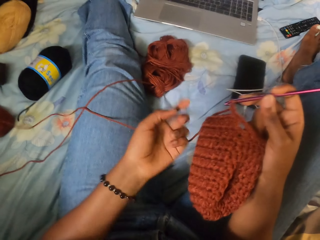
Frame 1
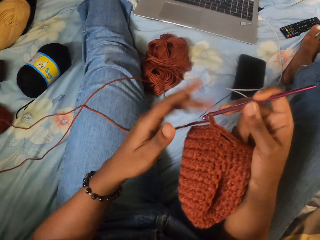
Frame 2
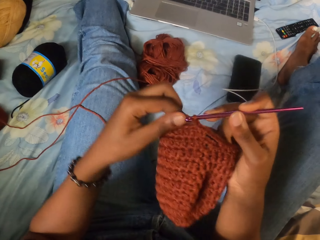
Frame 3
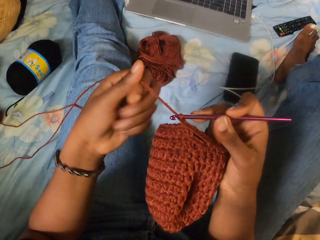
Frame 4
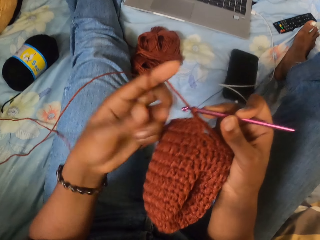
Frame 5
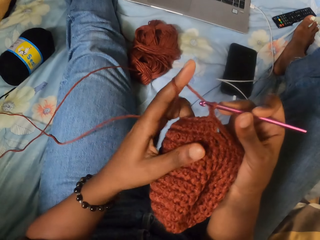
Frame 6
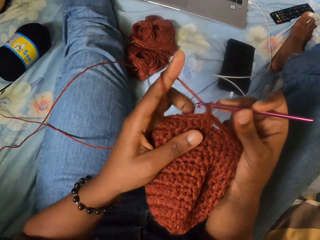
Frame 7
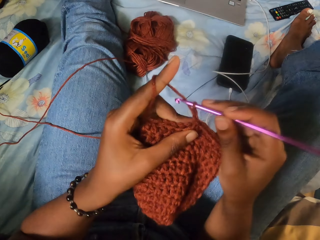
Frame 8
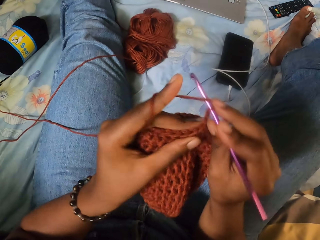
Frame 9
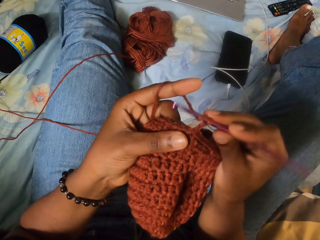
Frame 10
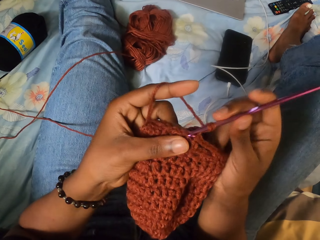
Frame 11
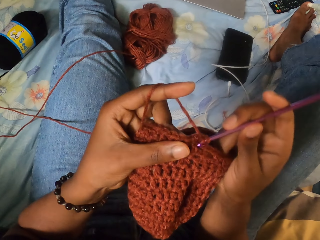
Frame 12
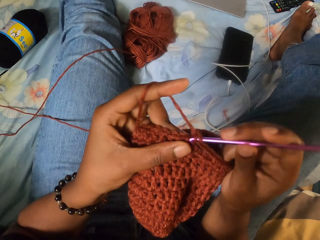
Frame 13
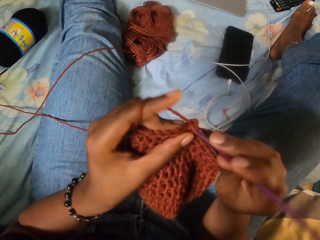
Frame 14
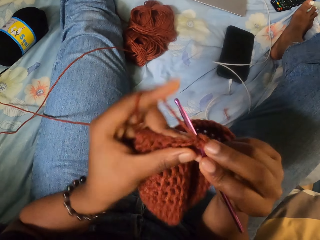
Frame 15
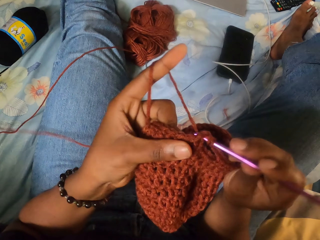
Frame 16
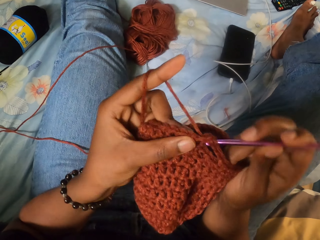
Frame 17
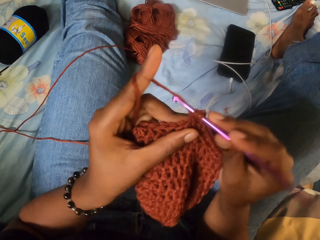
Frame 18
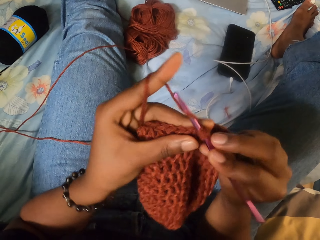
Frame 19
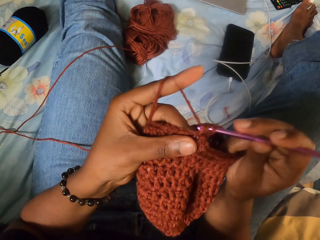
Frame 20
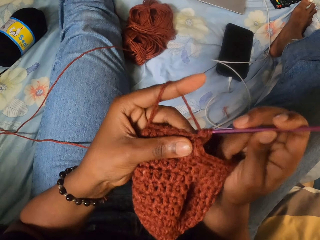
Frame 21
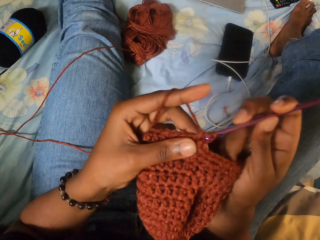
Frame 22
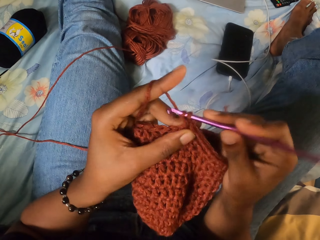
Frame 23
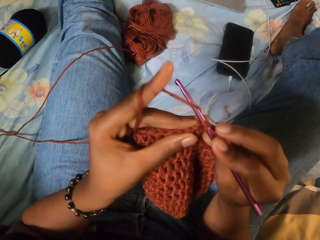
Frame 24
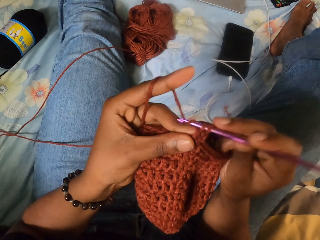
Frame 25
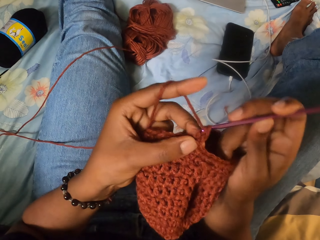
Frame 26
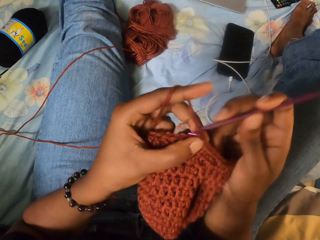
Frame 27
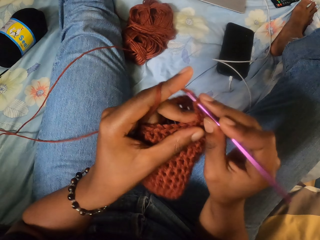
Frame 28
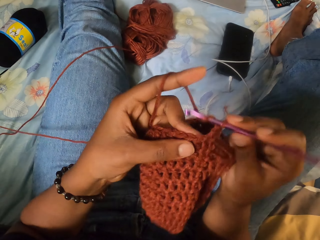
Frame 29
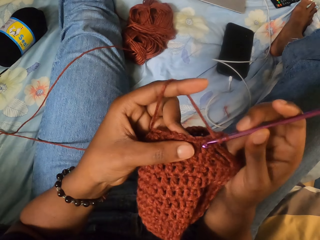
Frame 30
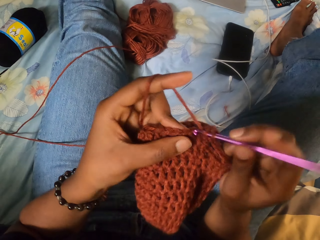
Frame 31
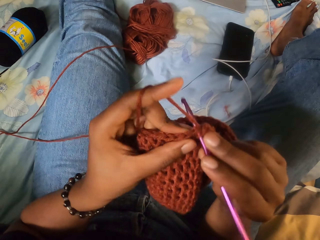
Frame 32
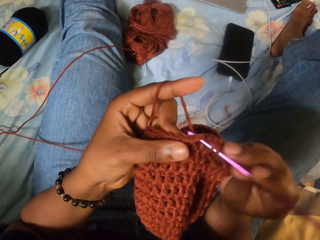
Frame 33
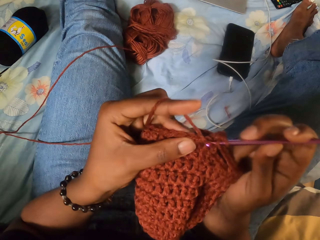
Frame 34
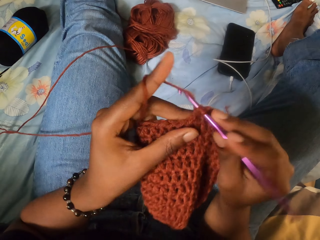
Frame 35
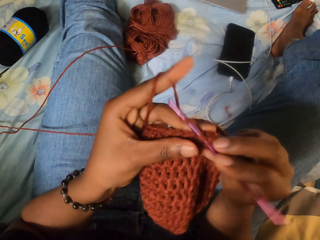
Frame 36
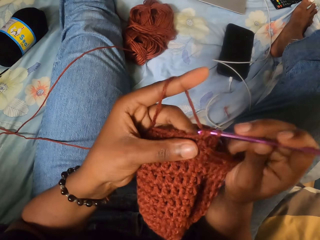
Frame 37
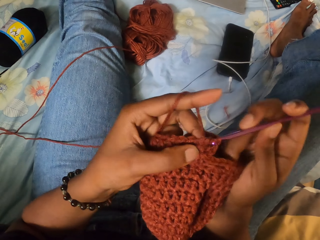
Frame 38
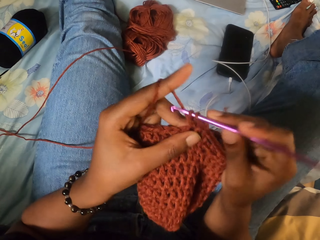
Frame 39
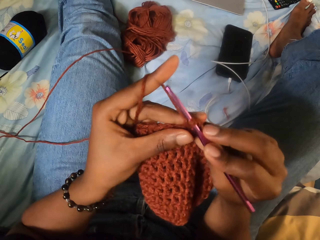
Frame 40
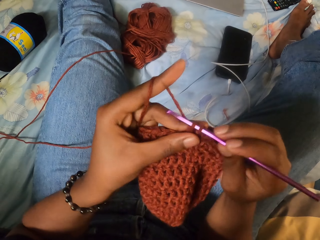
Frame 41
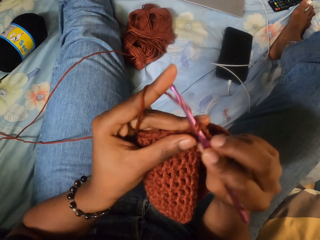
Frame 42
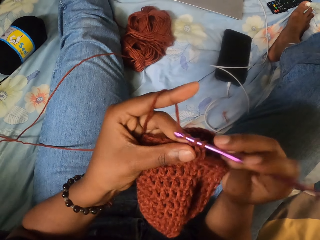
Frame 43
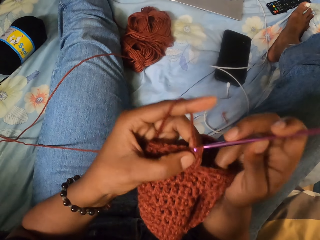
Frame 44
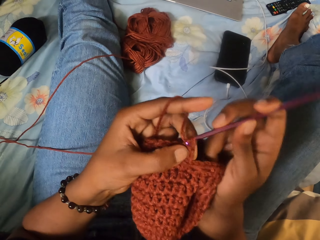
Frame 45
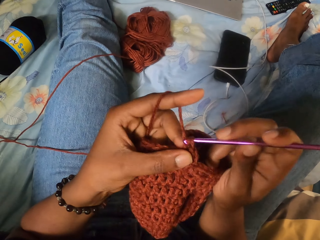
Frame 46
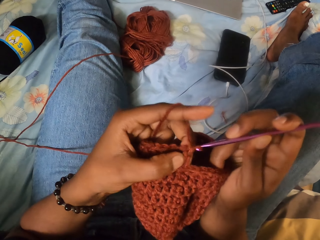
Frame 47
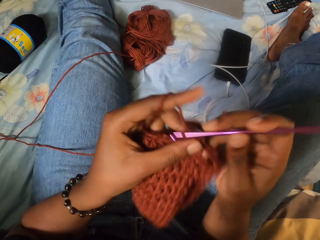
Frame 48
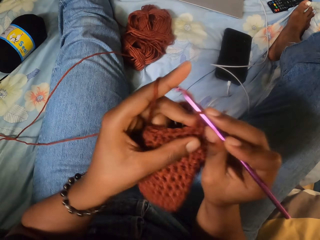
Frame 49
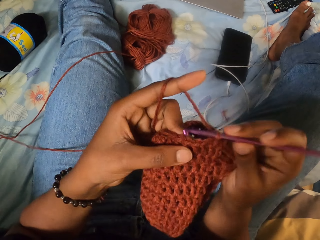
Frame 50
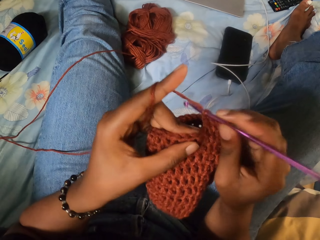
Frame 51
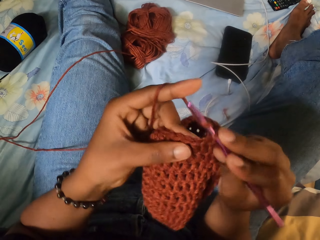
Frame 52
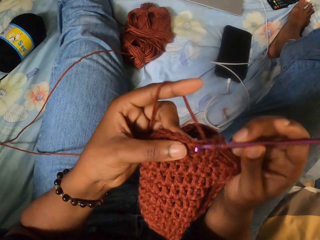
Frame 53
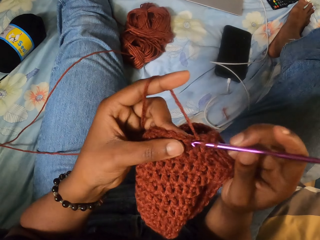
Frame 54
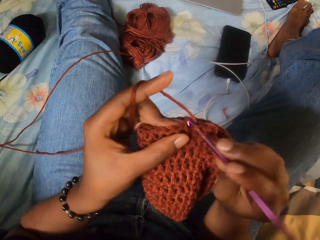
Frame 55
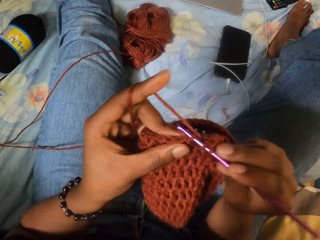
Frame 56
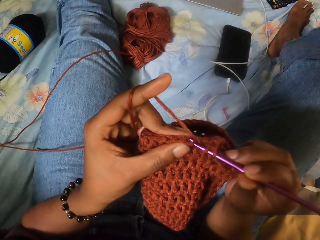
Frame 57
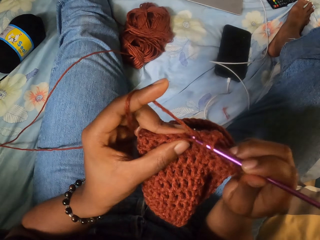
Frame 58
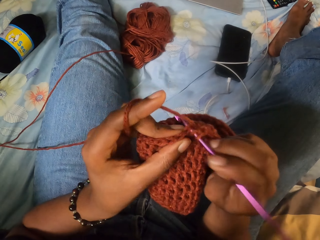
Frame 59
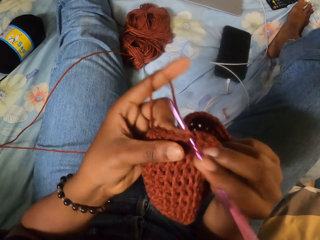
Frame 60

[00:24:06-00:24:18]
The camera wearer grabs the string of yarn with her left hand. She crochets the yarn in both hands with the crochet hook in her right hand.

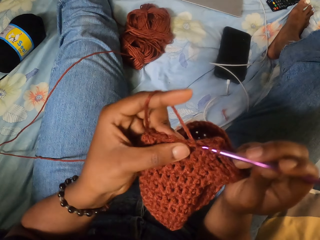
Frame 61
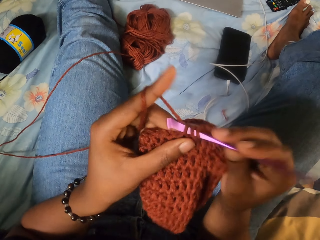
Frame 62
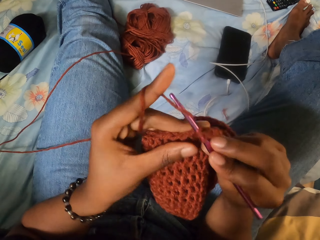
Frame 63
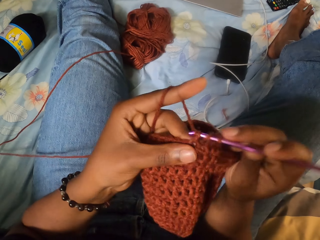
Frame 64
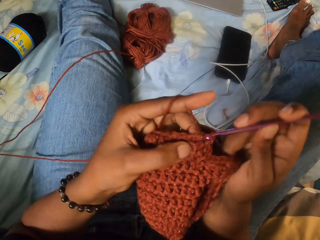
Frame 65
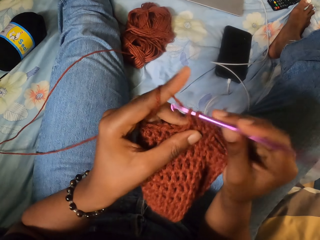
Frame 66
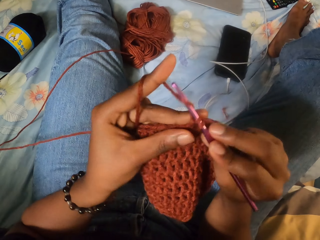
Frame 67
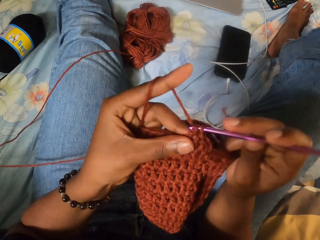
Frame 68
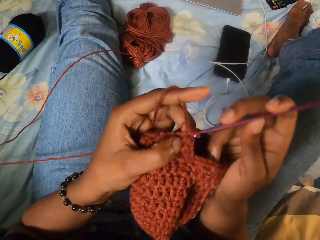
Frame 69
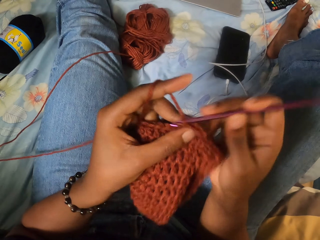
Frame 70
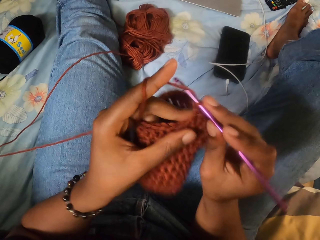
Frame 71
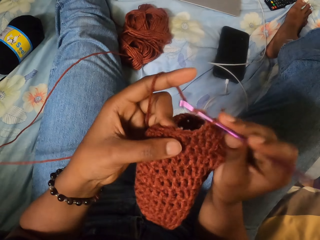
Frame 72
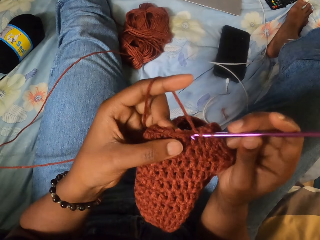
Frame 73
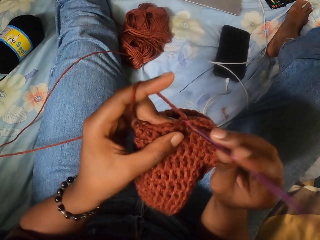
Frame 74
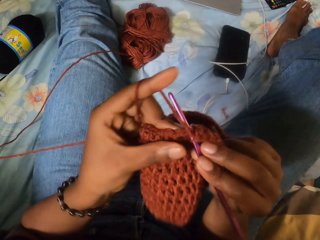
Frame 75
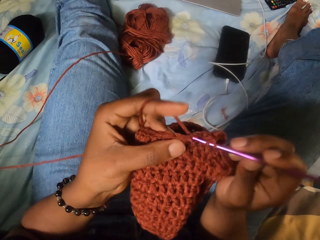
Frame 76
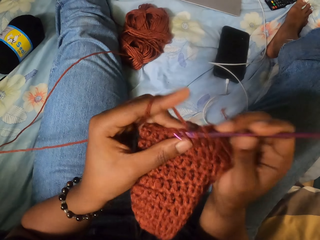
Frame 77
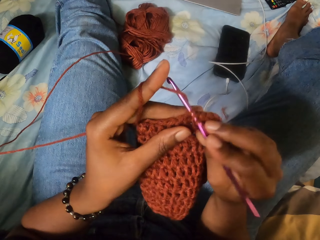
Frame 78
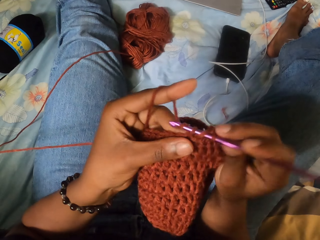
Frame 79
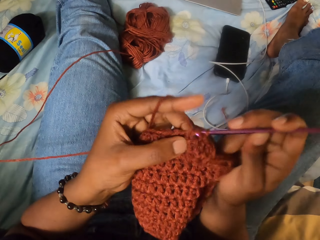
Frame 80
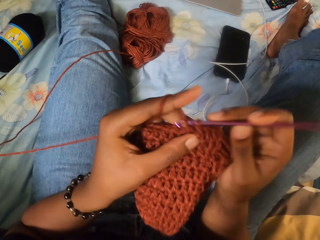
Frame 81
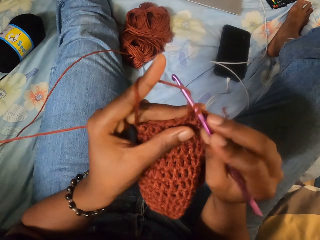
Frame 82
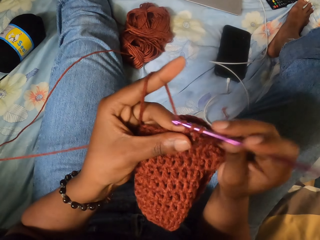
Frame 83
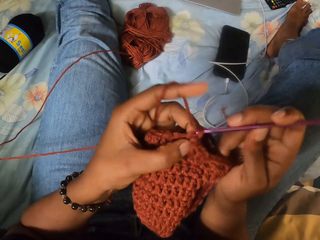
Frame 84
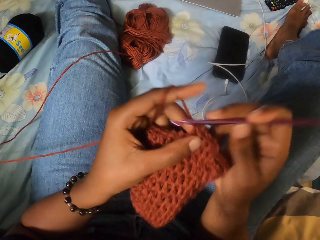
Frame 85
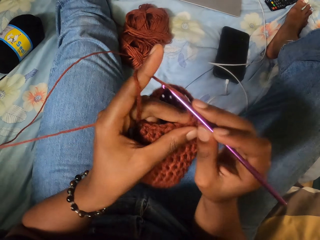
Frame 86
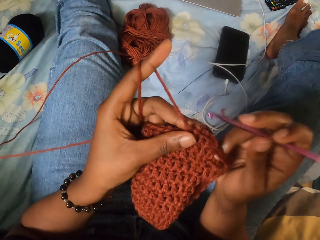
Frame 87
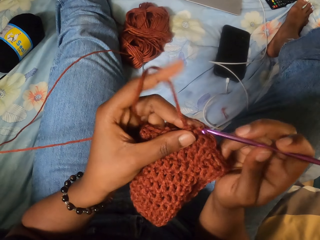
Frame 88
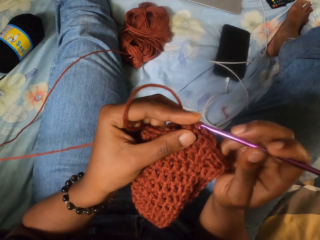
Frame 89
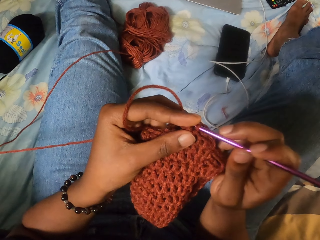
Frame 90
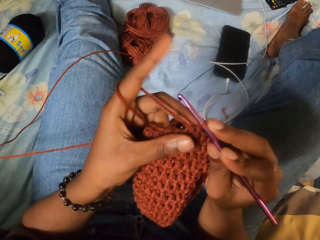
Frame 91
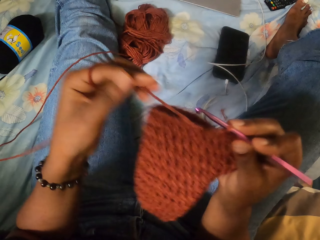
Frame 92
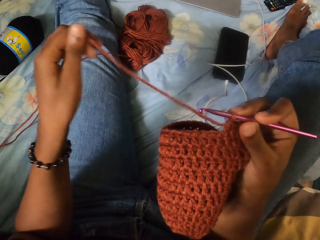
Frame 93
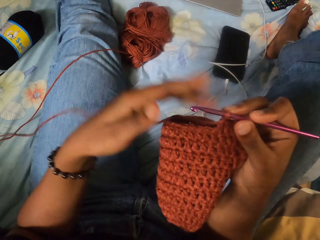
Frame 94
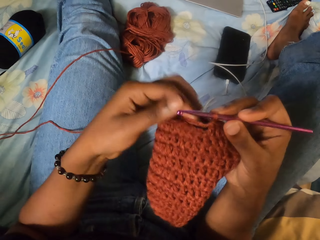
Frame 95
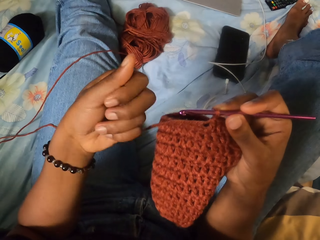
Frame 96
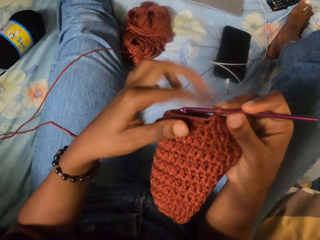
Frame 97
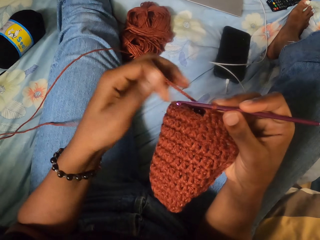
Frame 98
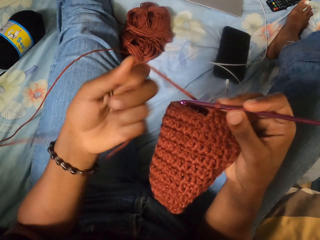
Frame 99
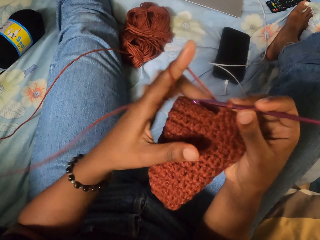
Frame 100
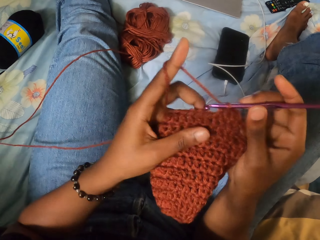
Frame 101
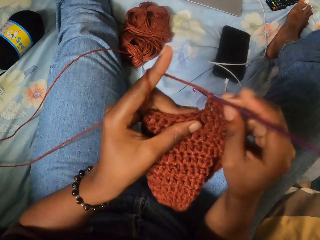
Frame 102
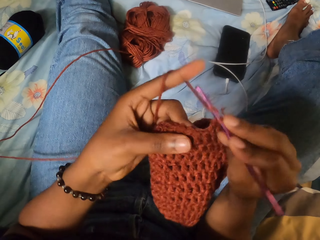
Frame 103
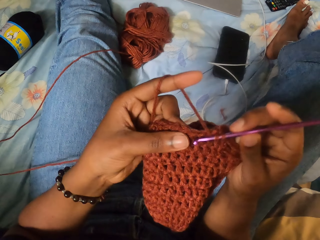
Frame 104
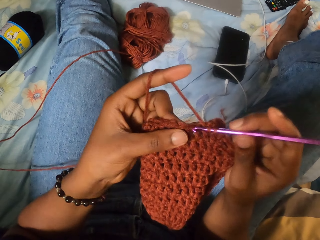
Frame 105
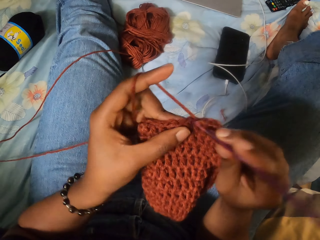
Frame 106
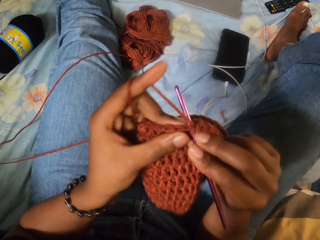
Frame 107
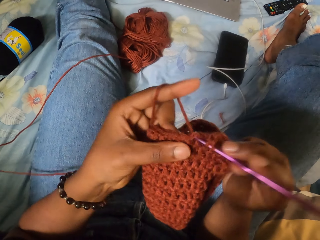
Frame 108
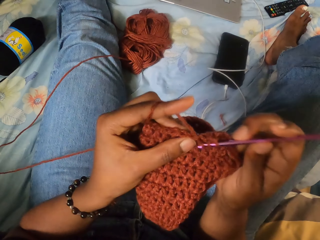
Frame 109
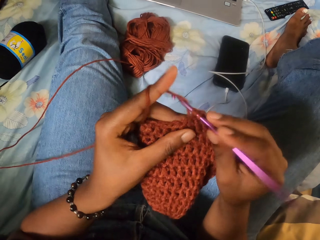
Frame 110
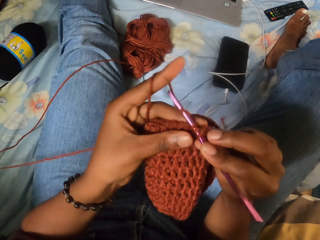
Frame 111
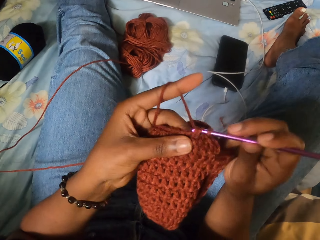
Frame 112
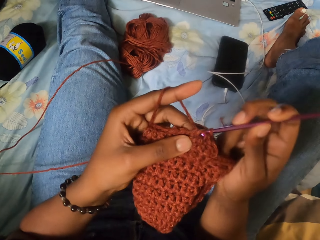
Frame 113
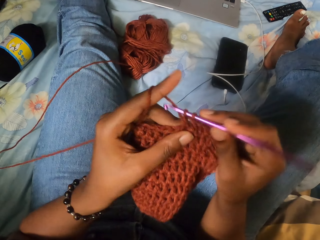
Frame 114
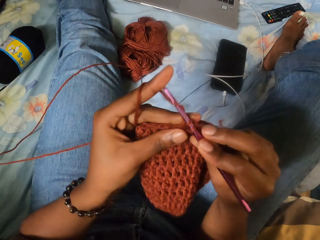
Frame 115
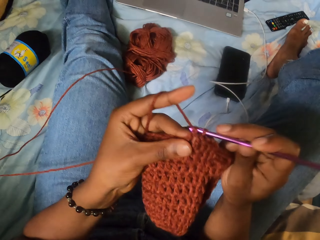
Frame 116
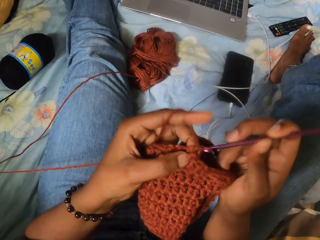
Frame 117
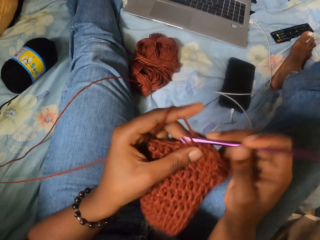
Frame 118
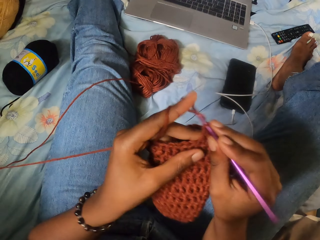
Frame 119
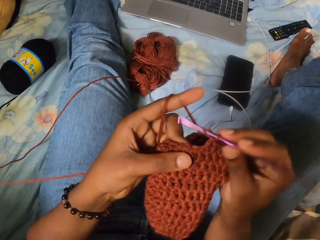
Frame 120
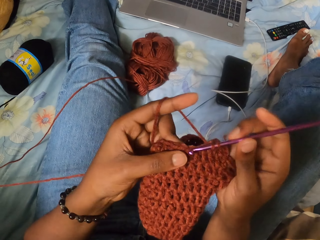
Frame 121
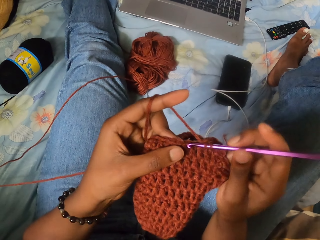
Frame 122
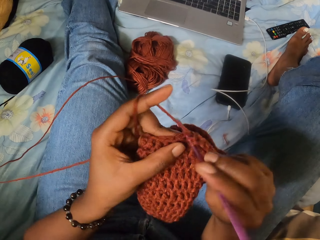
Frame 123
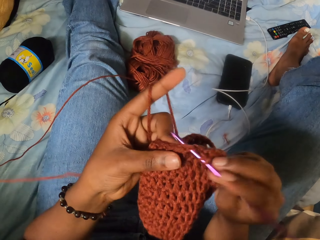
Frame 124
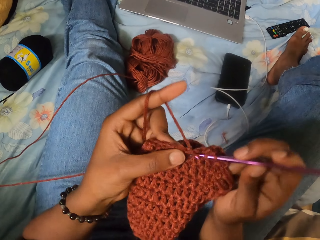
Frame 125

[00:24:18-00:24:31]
The camera wearer stretches out the string of yarn with her left hand. She grabs the string of yarn with her left hand. She crochets the yarn in both hands with the crochet hook in her right hand.
